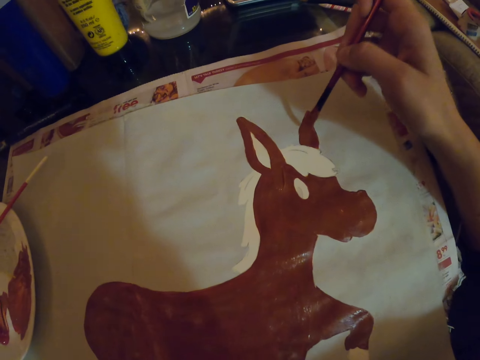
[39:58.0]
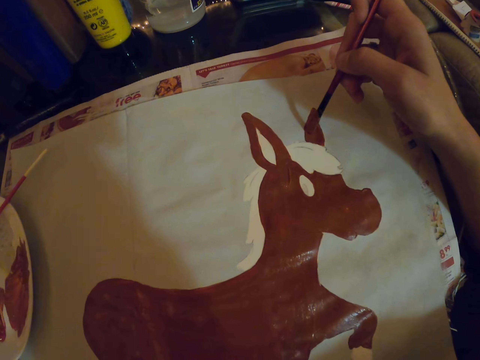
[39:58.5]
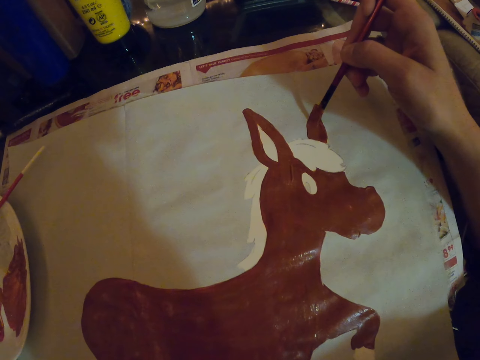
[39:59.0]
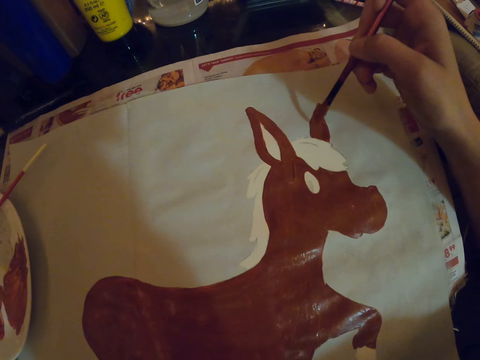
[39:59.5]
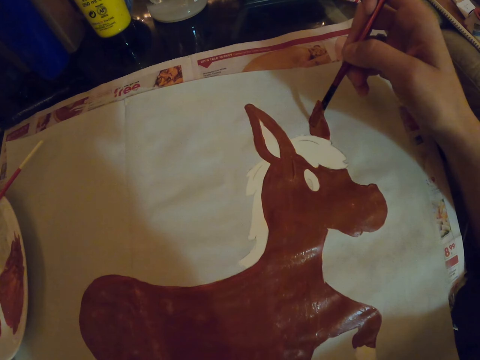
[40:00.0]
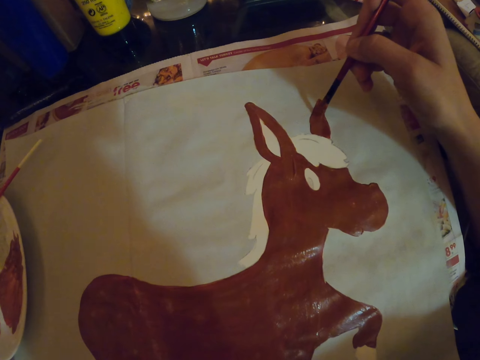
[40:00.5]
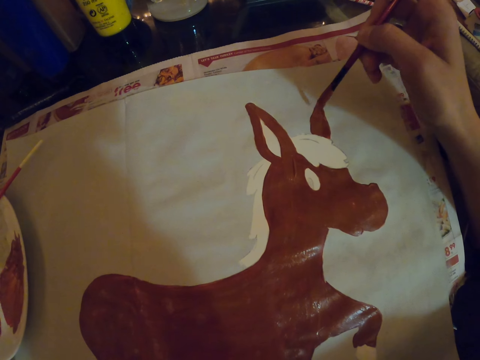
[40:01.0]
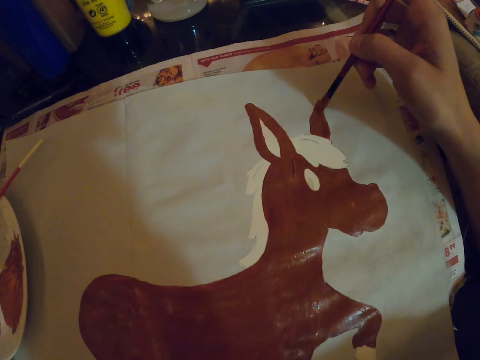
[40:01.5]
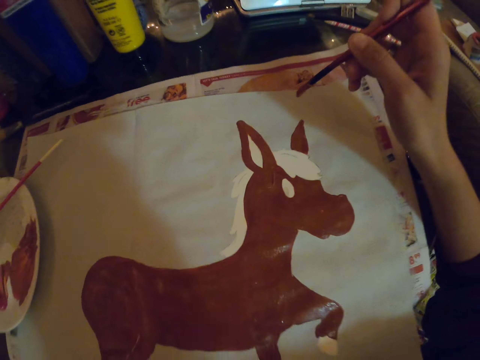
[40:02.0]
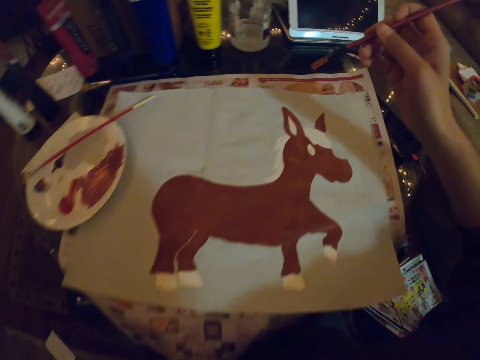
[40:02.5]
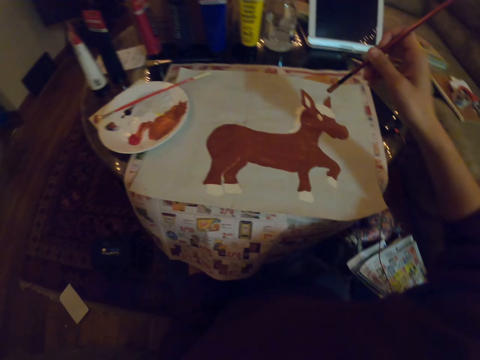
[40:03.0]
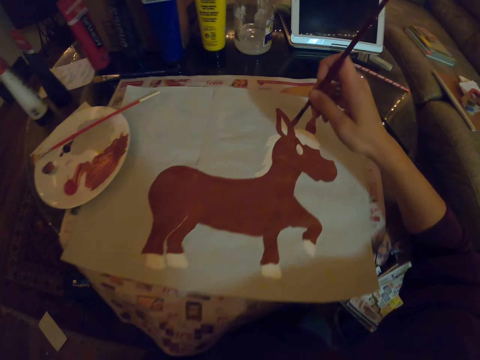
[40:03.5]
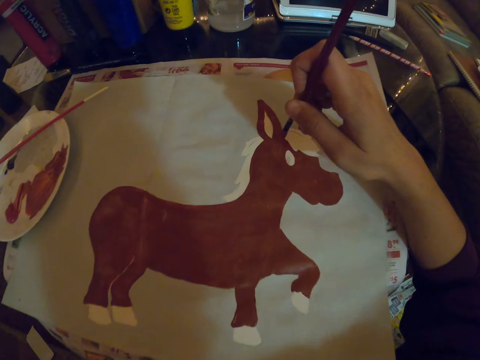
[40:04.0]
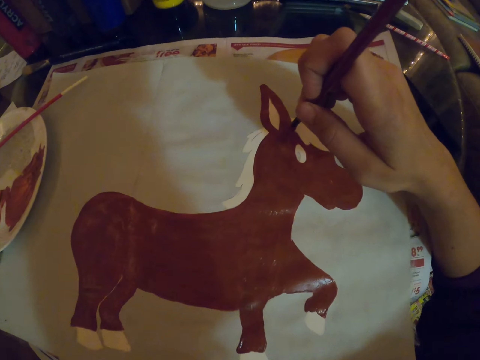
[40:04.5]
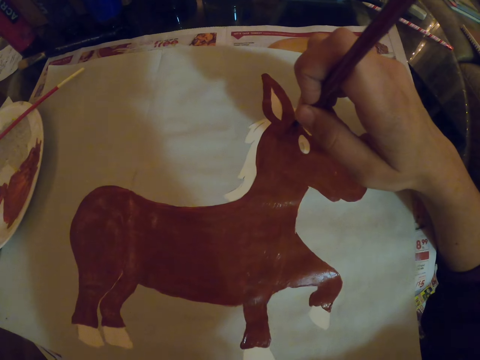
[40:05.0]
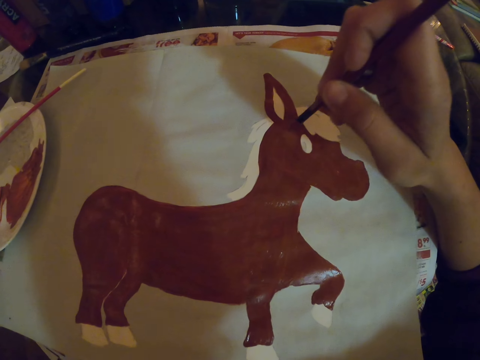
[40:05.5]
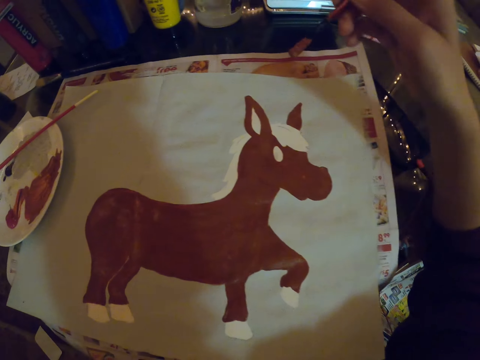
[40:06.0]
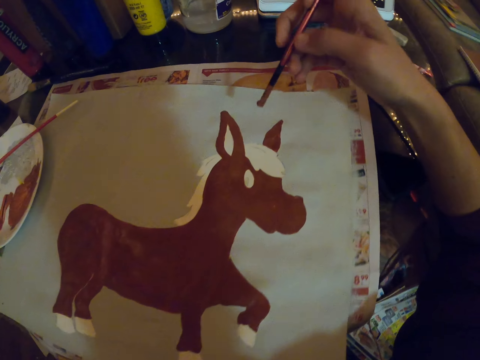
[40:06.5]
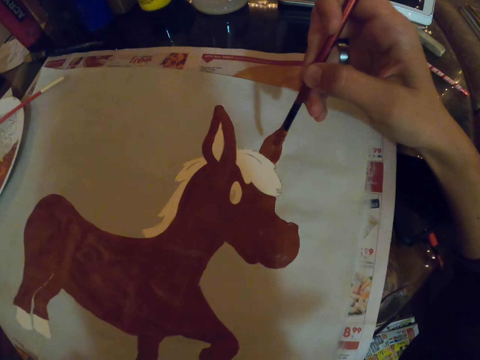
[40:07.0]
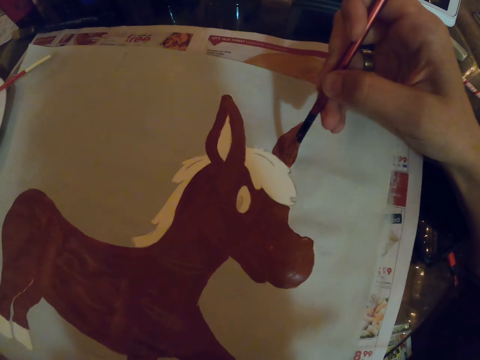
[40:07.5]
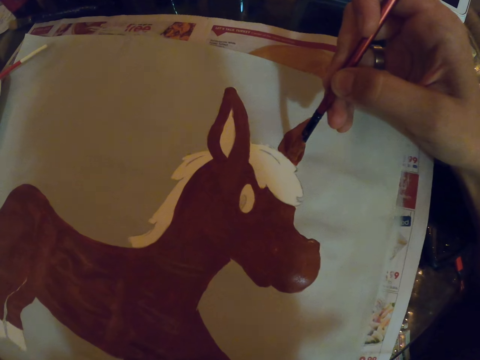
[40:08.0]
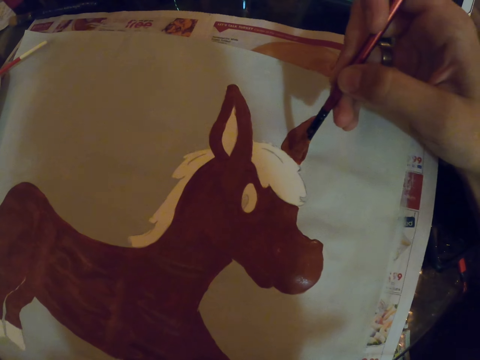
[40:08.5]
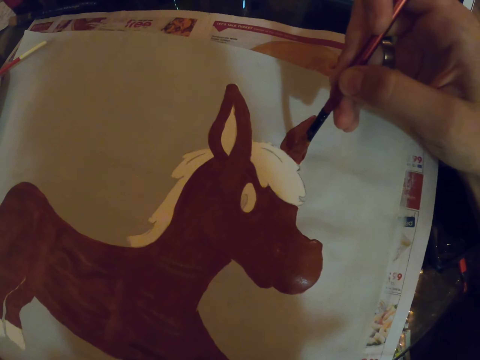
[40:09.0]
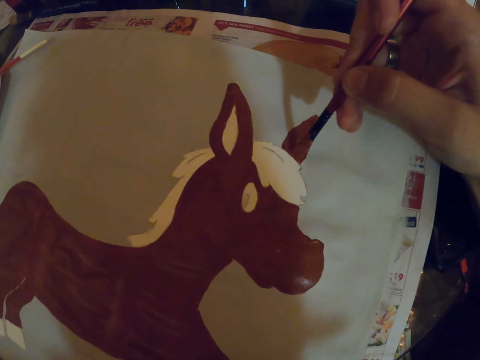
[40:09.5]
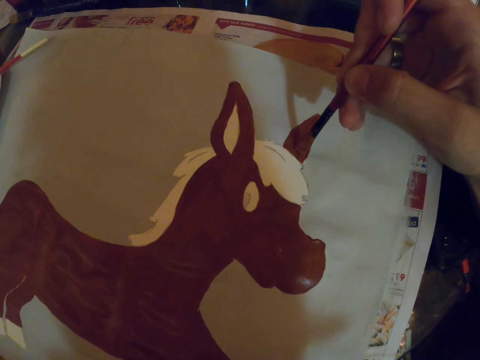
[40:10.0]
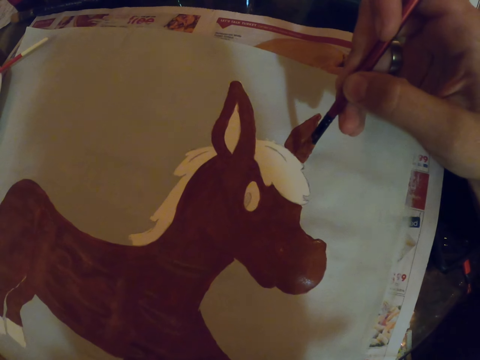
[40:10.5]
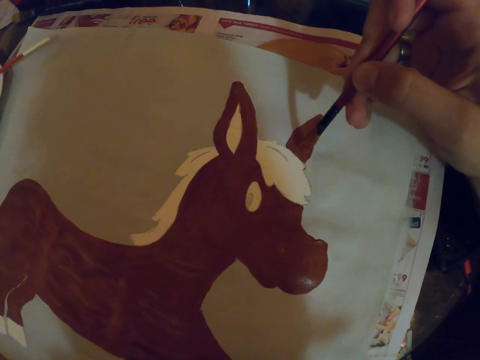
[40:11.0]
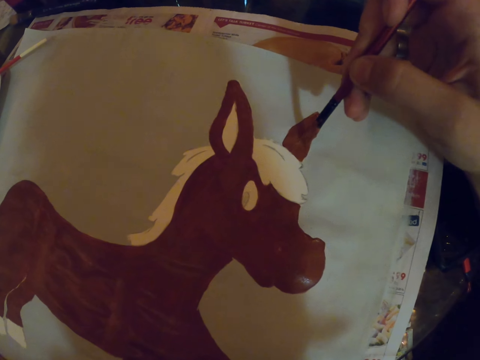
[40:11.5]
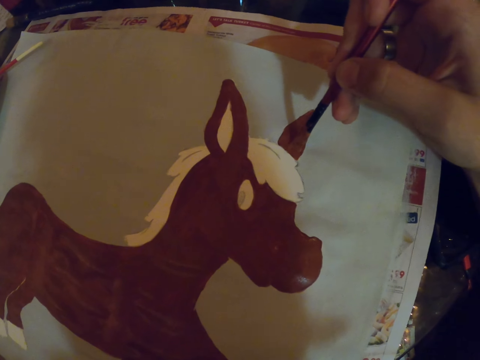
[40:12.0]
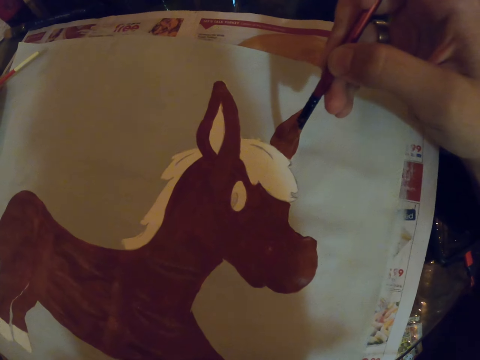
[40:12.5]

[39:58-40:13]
The camera wearer lifts a hand and paints with a paint brush.

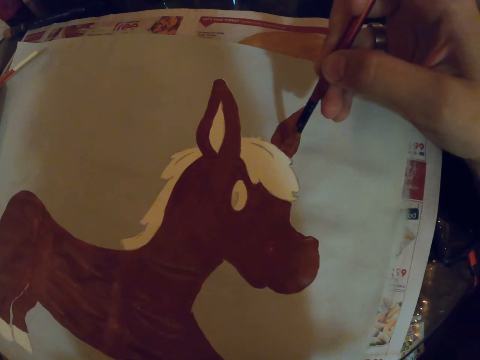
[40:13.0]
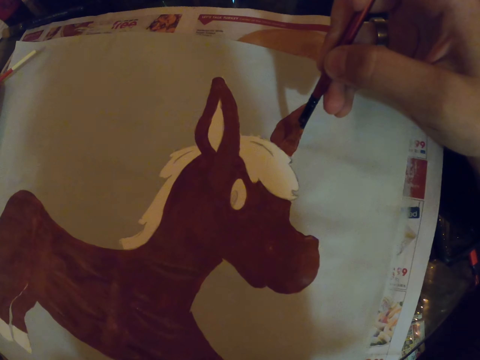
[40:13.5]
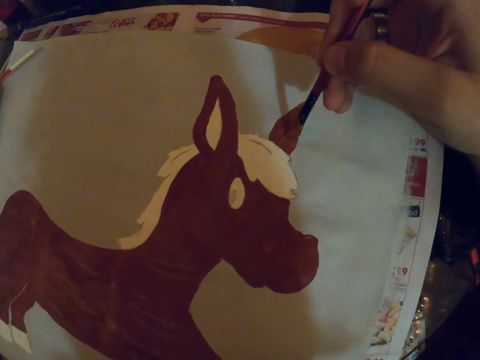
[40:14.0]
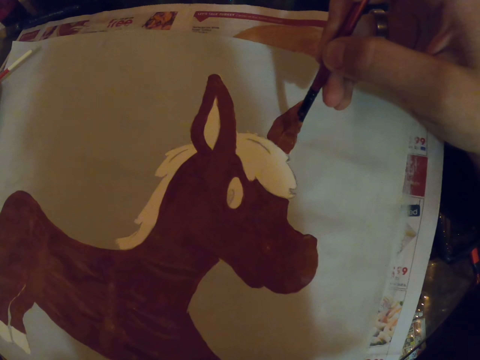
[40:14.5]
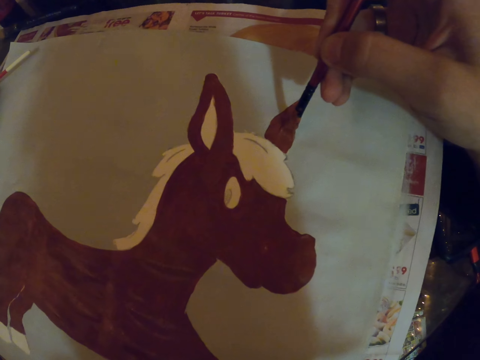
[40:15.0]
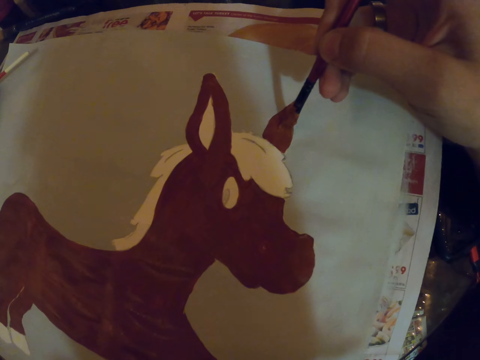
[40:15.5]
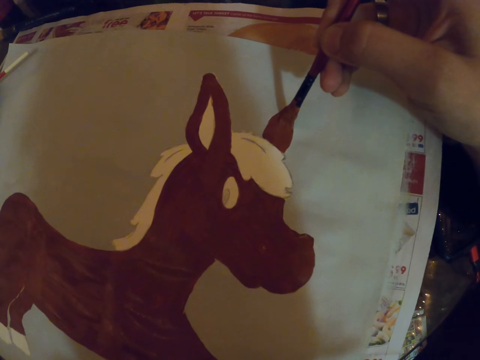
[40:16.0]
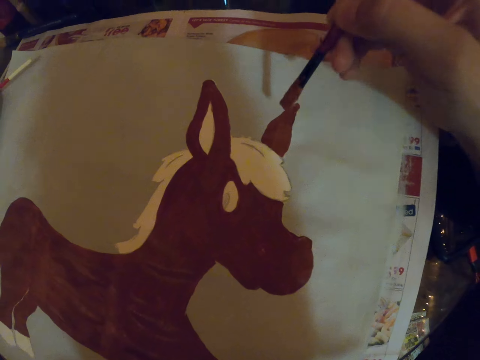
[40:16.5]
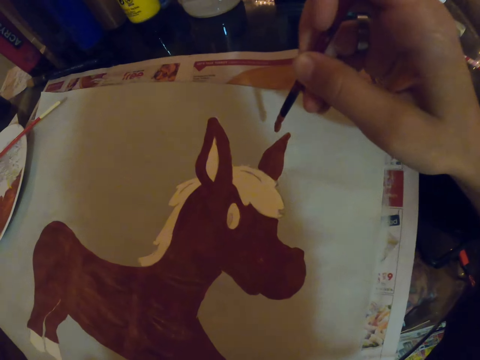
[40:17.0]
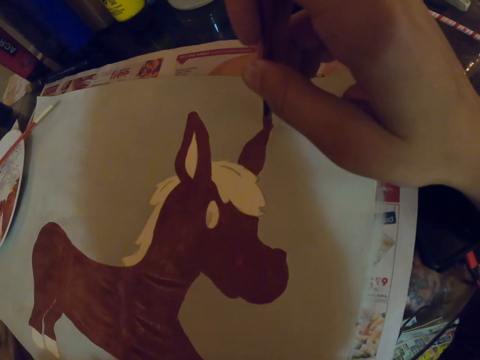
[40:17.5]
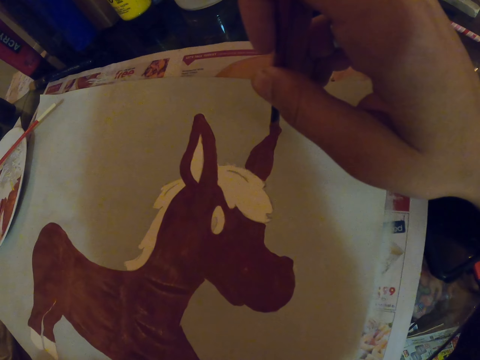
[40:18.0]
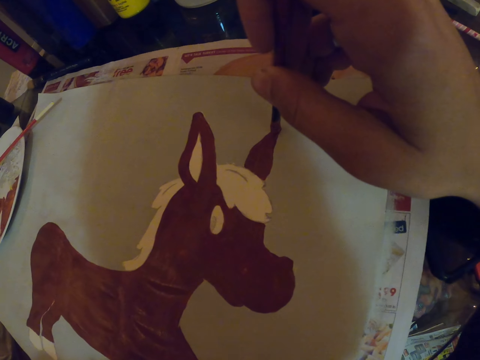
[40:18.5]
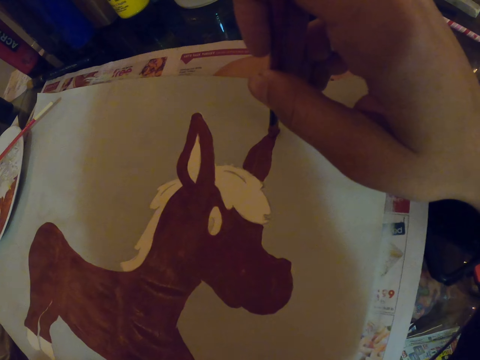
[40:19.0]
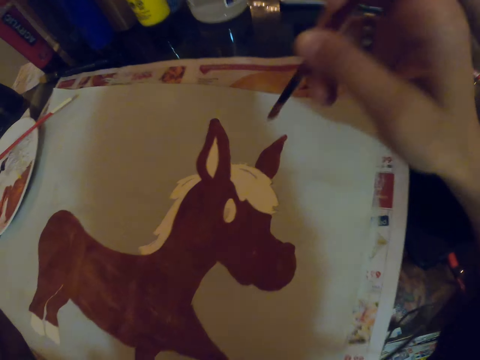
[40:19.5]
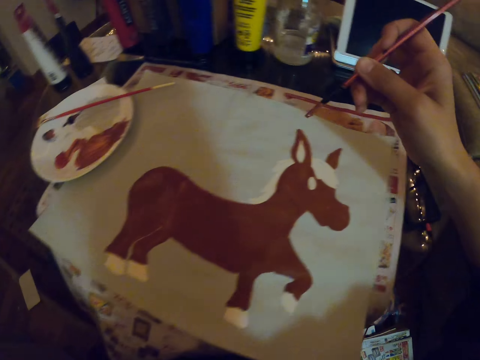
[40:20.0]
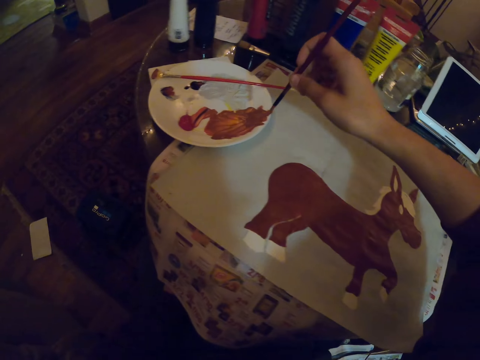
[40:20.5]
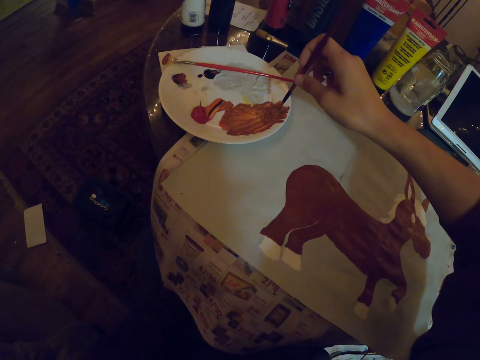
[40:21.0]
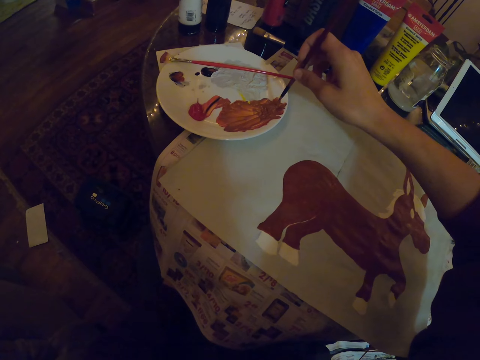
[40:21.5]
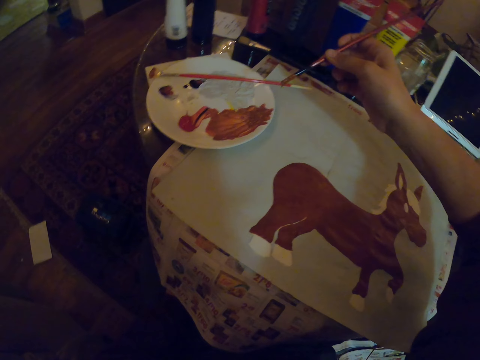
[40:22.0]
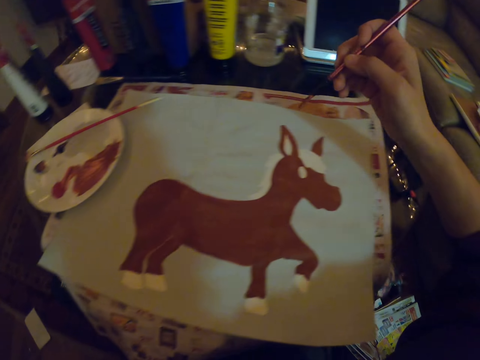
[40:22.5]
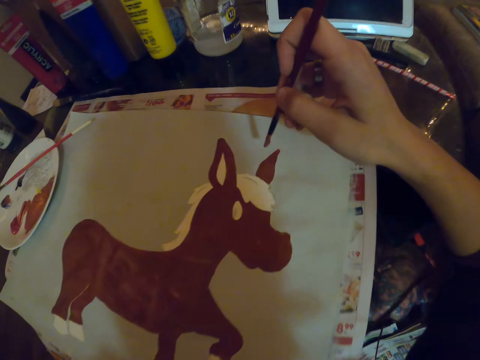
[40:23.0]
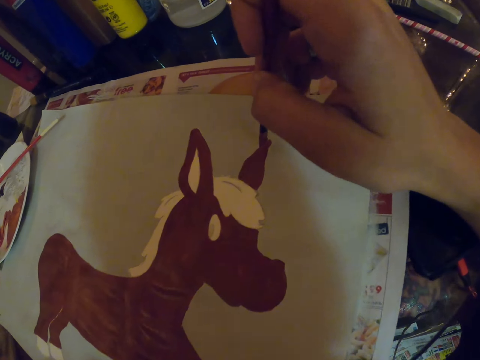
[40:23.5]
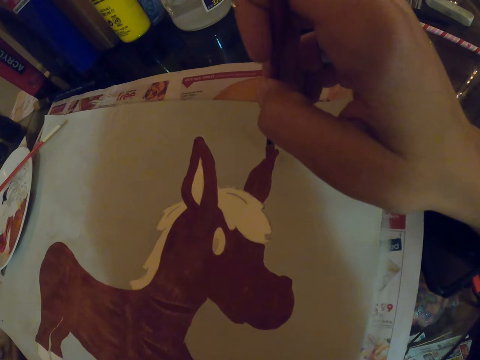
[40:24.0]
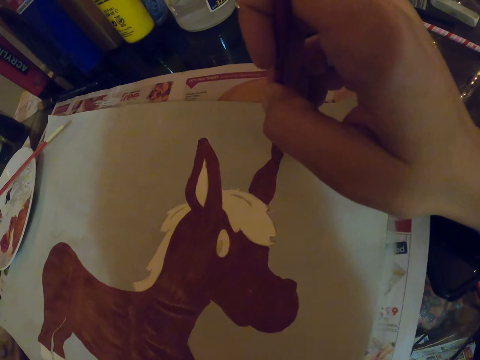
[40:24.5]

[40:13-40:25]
The camera wearer dips the paint brush in the paint. They paint on a paper.
